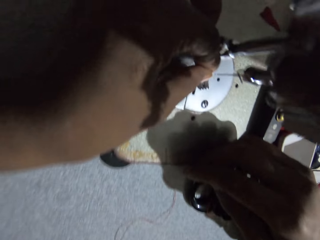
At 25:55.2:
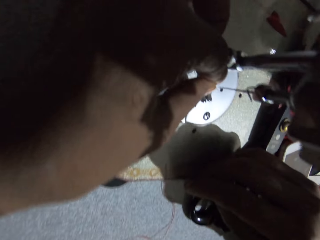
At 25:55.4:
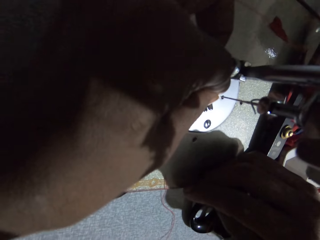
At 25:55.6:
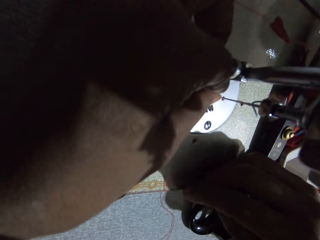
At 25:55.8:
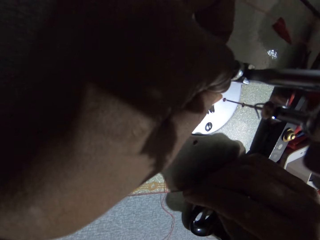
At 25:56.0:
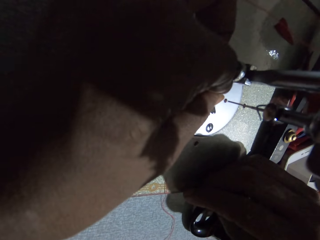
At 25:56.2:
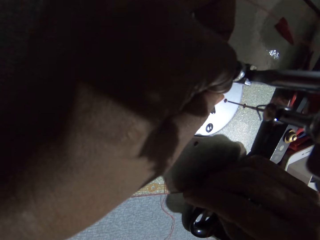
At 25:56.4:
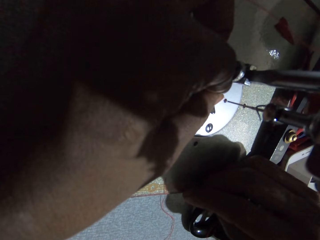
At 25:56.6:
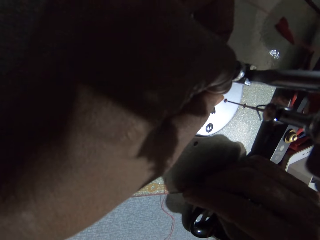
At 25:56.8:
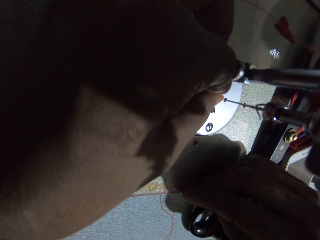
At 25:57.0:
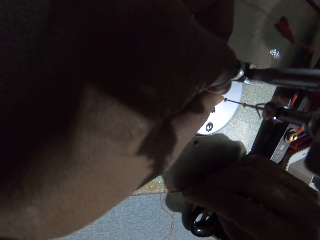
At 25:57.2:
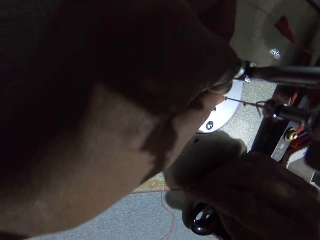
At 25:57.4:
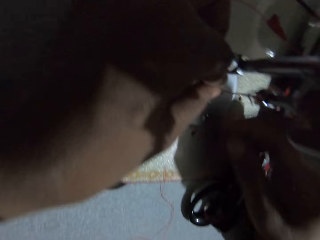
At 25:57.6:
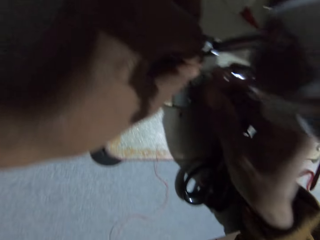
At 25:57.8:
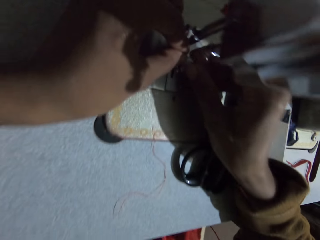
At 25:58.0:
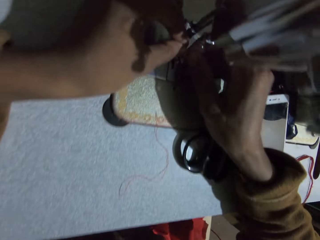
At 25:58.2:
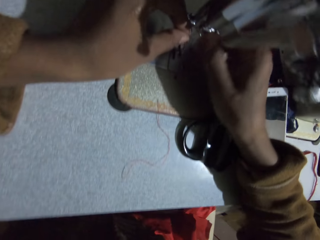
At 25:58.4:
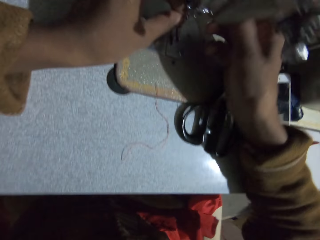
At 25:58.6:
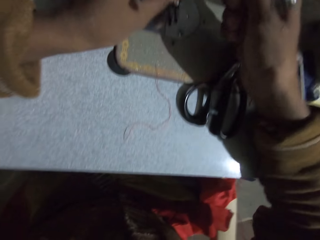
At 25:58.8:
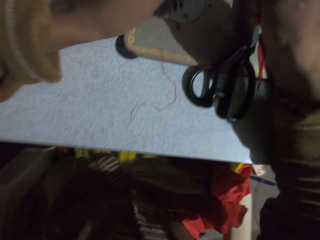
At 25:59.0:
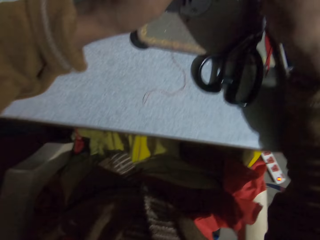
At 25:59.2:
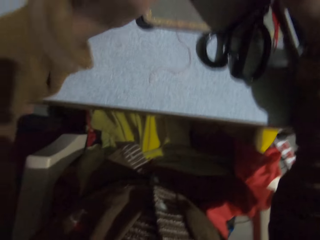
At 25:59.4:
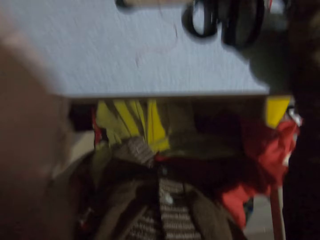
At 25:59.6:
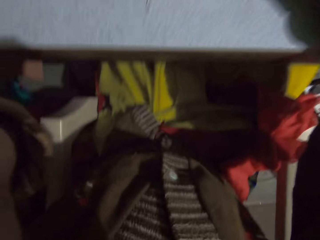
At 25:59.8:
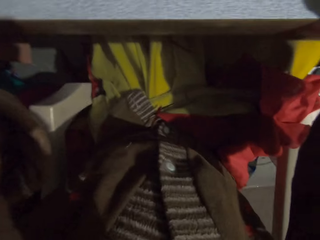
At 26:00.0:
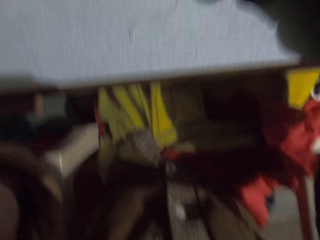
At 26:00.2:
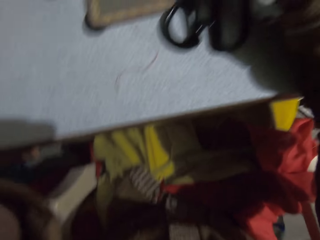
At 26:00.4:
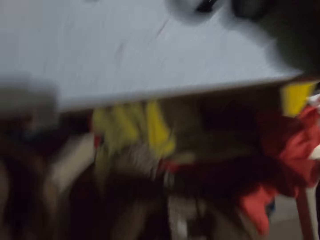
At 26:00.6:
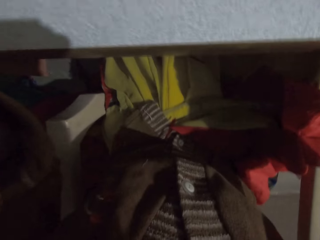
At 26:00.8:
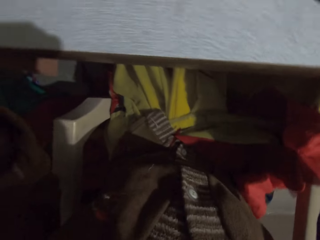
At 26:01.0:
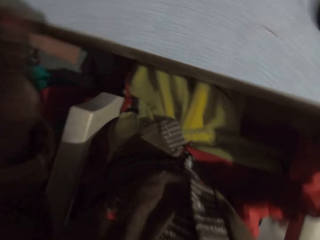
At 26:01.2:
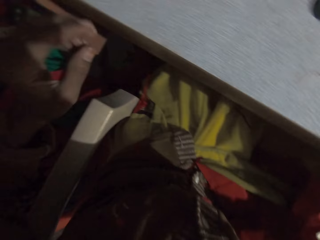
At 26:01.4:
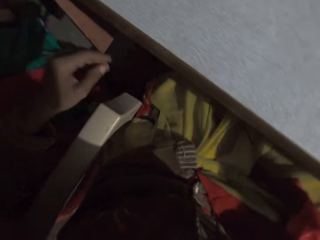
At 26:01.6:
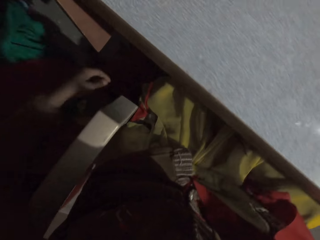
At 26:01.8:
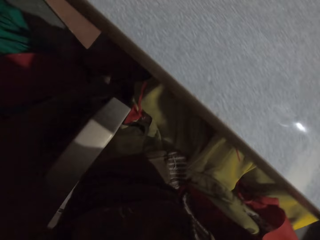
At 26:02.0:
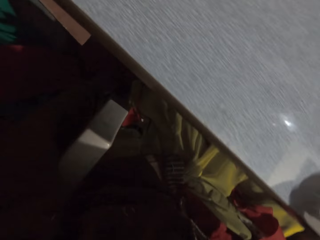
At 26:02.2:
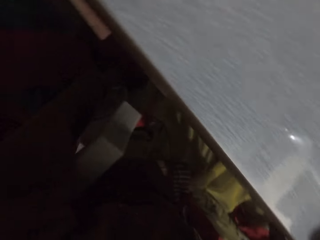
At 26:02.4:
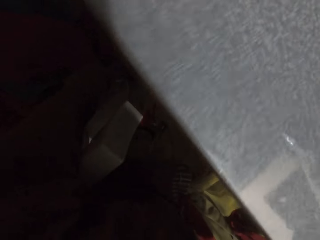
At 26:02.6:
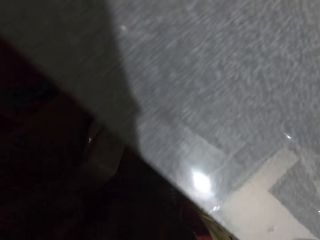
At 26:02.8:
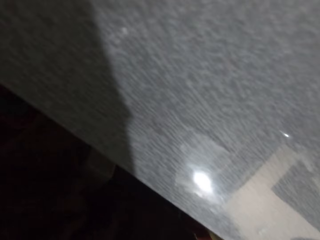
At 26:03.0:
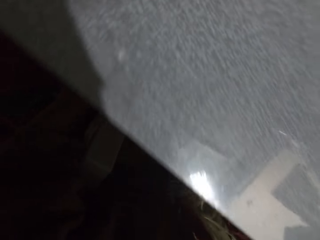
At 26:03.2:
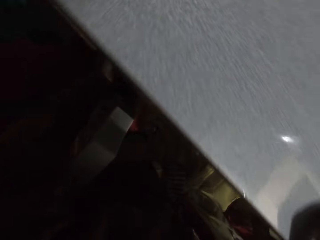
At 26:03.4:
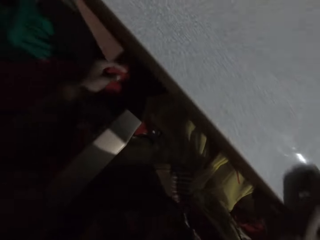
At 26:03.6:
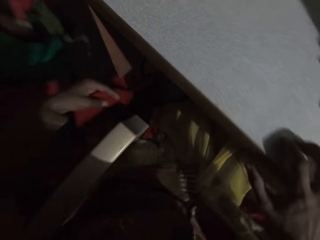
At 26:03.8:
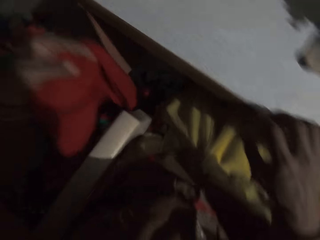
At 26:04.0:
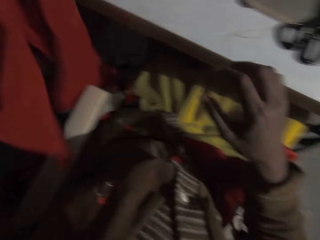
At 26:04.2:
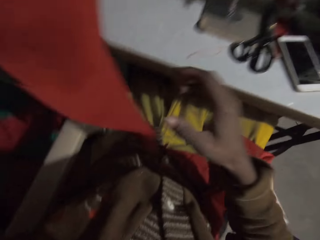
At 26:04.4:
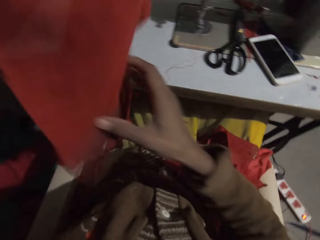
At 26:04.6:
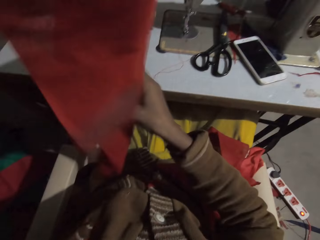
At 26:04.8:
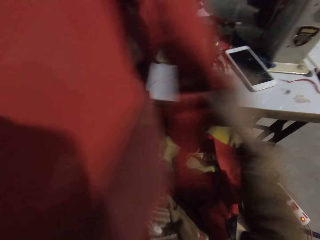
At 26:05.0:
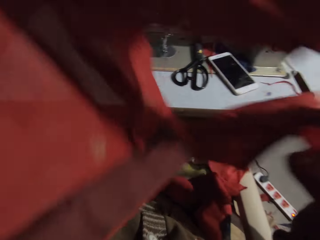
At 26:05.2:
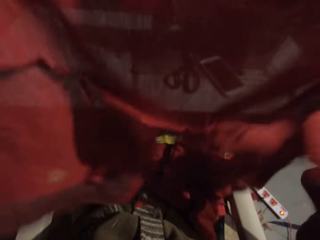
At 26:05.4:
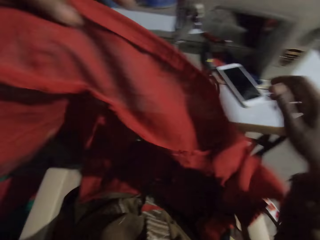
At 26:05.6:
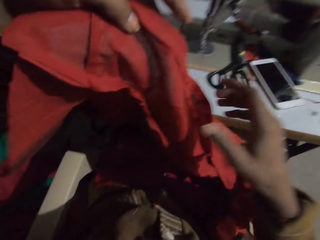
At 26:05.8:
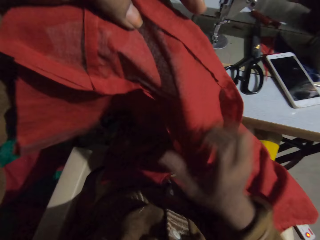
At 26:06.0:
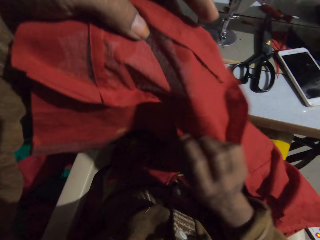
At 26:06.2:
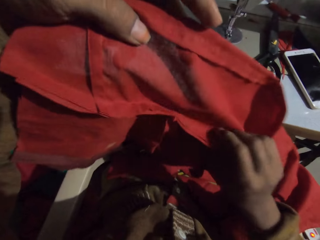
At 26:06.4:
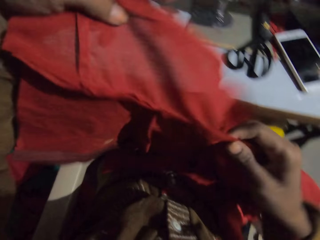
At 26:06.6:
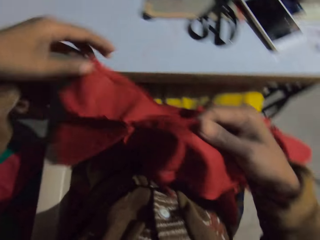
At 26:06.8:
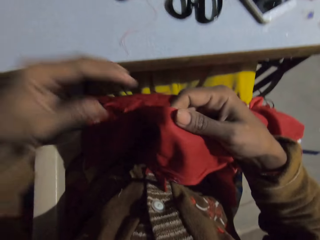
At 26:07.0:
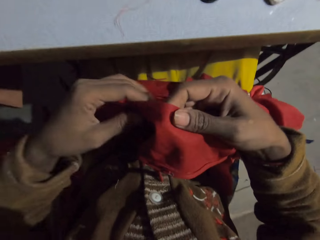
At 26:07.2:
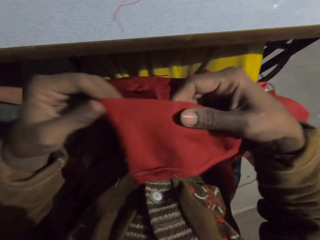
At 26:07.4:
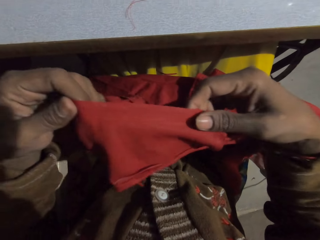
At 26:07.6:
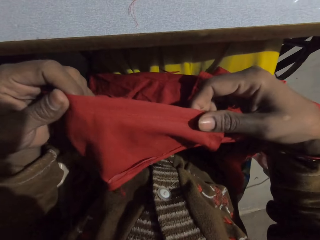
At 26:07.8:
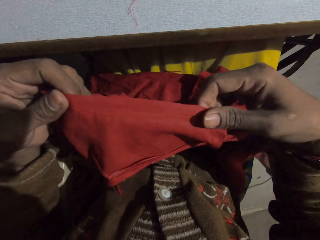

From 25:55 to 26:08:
The camera wearer inserts the thread on the needle. They pull the thread with the right hand. They lift up the left hand. They drop the left hand. They hold the cloth with the left hand. They pick up the piece of cloth. They straighten the cloth.

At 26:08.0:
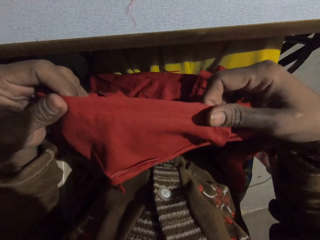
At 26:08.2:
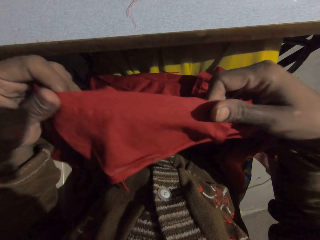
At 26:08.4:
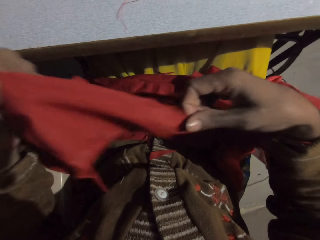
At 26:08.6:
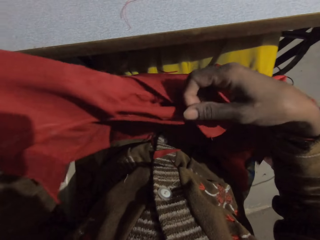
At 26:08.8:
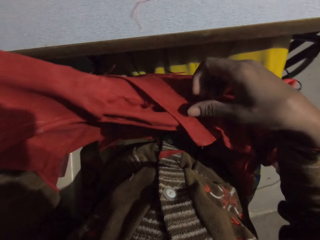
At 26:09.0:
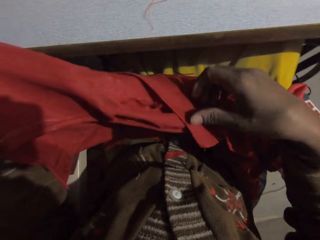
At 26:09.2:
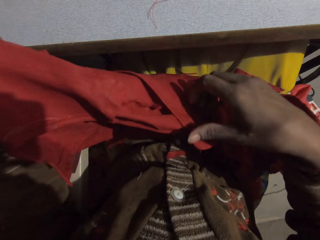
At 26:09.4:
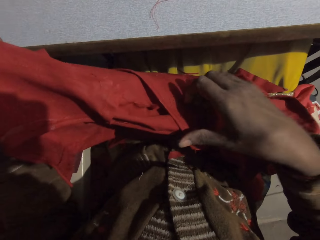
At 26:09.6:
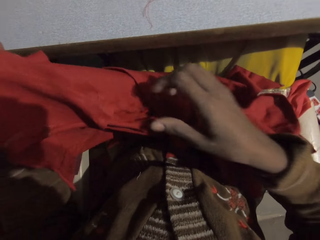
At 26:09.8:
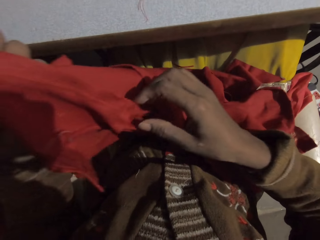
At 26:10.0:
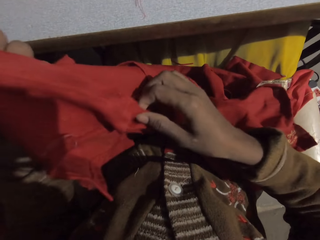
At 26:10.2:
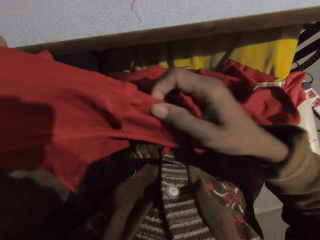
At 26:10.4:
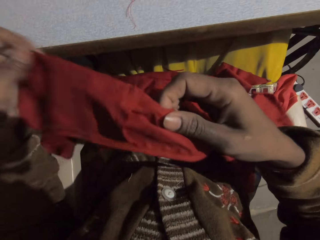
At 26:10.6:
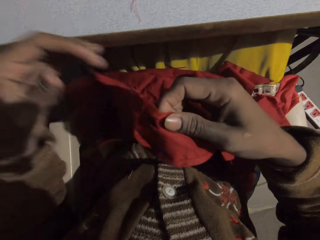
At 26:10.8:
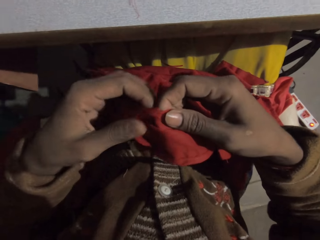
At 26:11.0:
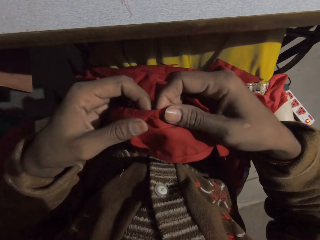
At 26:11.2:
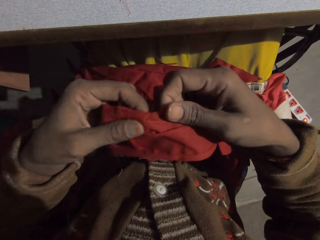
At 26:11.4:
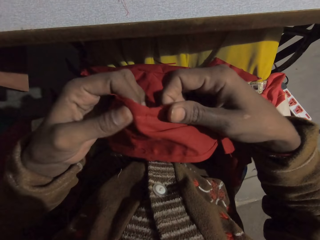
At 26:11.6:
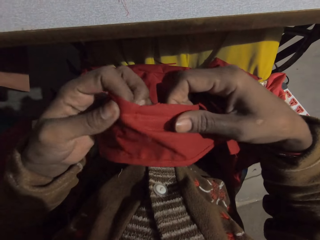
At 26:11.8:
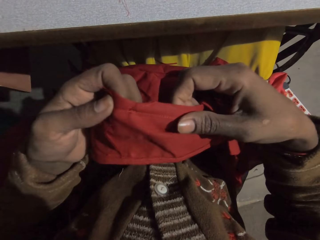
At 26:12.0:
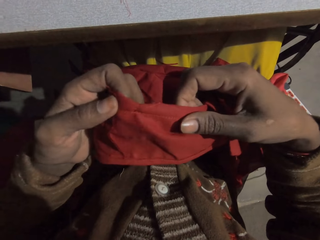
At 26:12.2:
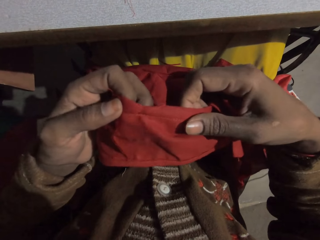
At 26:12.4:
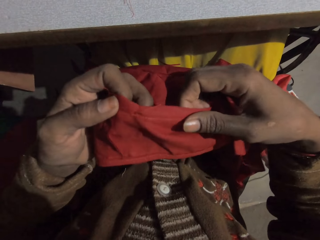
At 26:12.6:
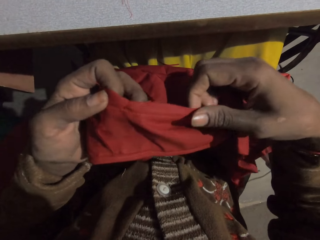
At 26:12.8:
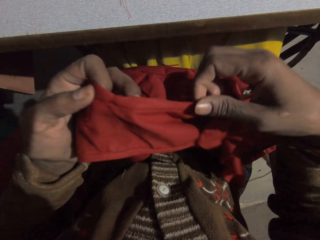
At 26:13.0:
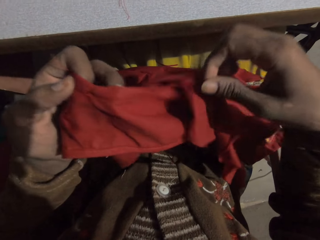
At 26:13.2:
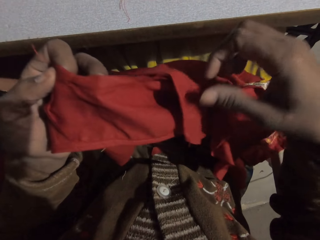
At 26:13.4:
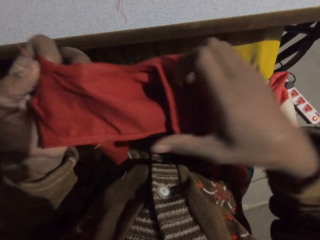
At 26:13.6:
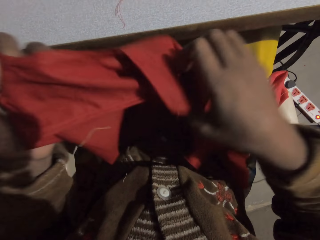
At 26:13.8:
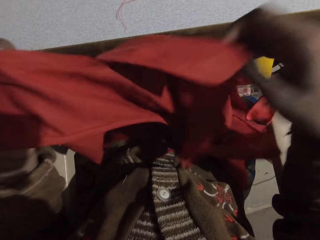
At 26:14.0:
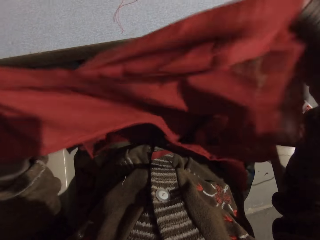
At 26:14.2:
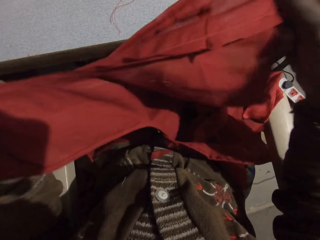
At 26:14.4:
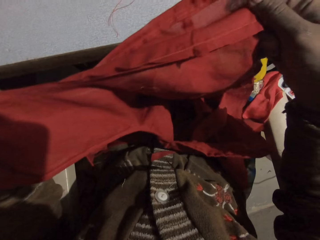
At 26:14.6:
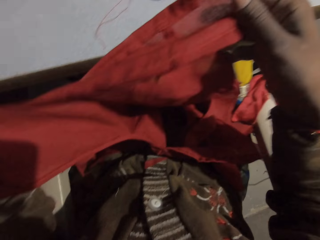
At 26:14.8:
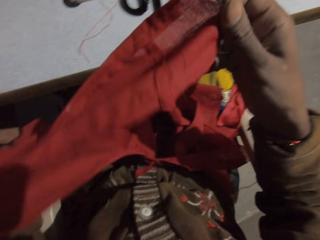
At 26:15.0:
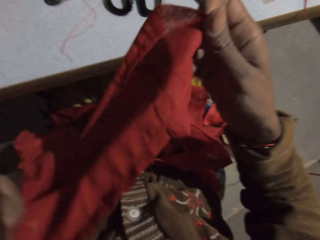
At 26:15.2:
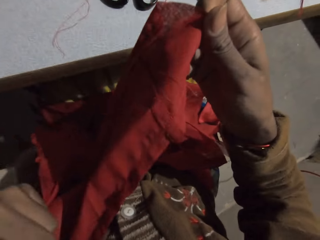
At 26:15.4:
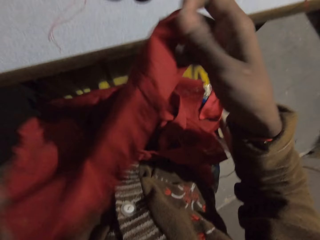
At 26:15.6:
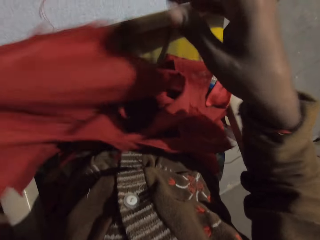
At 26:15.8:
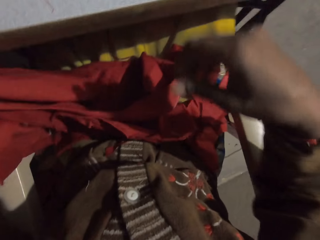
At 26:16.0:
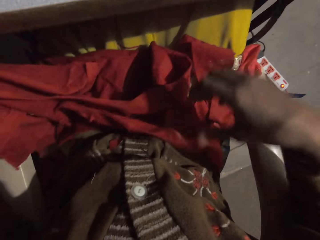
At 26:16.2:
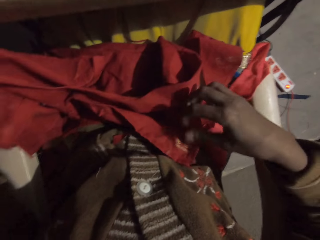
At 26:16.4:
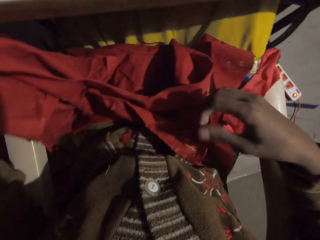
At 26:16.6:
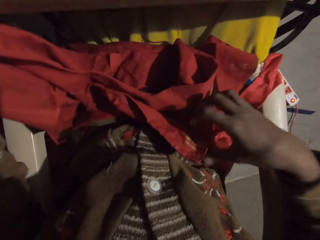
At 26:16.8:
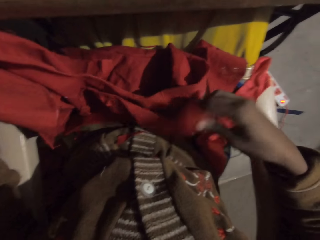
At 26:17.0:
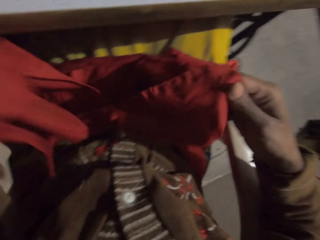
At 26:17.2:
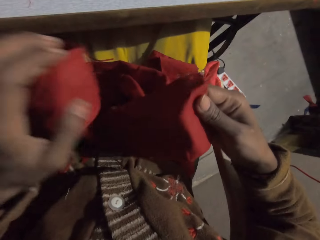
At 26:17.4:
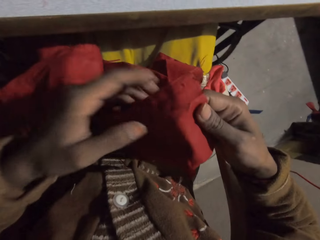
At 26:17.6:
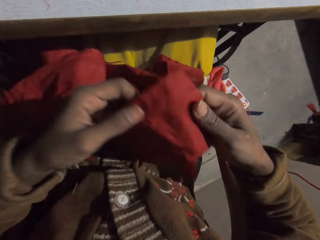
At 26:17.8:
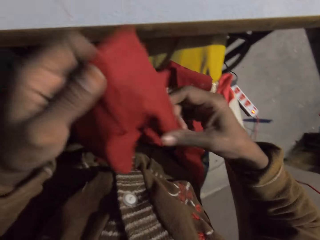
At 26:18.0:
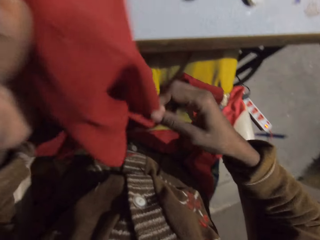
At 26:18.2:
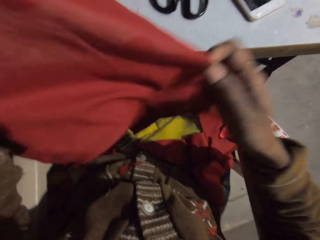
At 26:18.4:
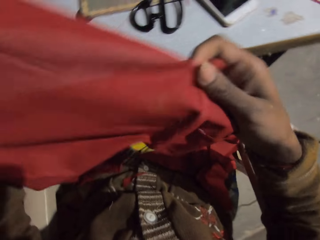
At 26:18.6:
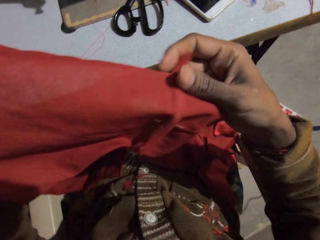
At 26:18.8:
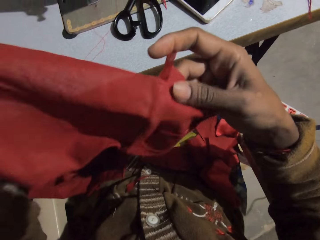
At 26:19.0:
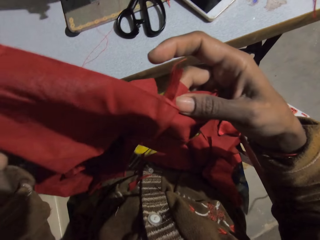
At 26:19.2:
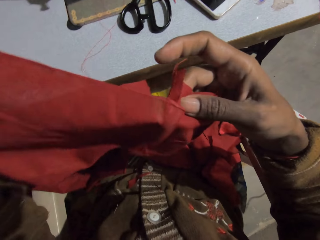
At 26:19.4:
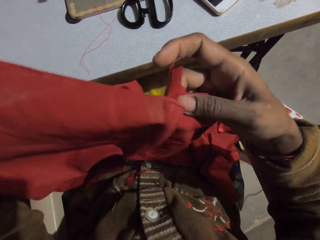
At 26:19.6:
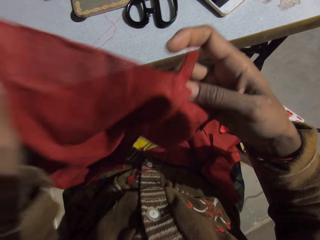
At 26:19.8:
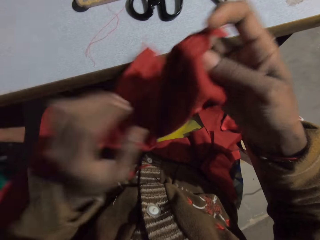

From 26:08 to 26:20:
The camera wearer looks at a piece of cloth. They unfold the piece of cloth. They hold the edge of the cloth. They straighten the cloth. They look at the piece of cloth.
